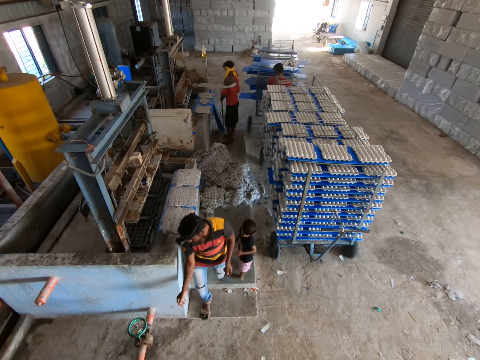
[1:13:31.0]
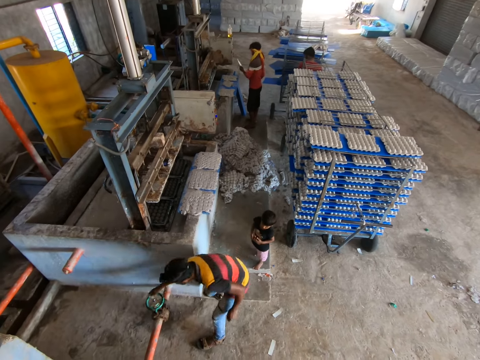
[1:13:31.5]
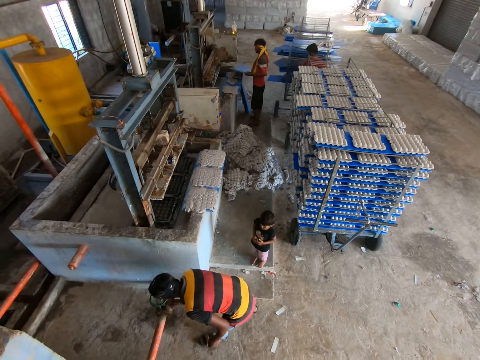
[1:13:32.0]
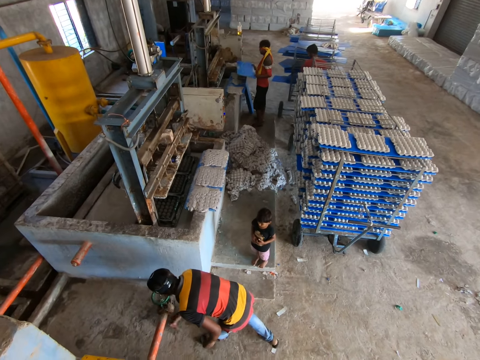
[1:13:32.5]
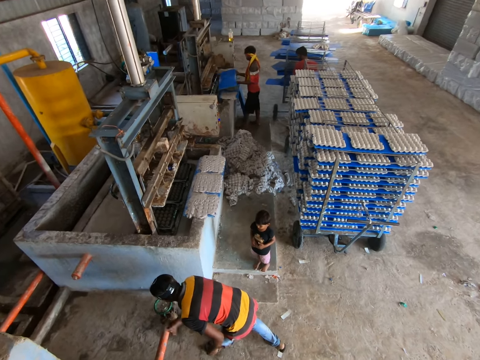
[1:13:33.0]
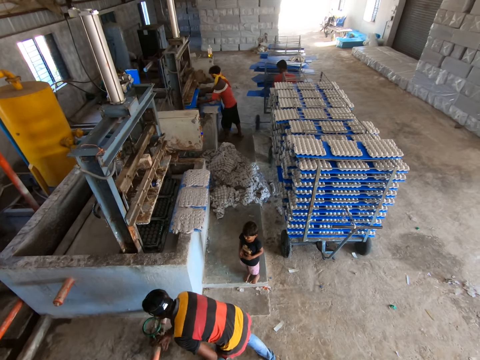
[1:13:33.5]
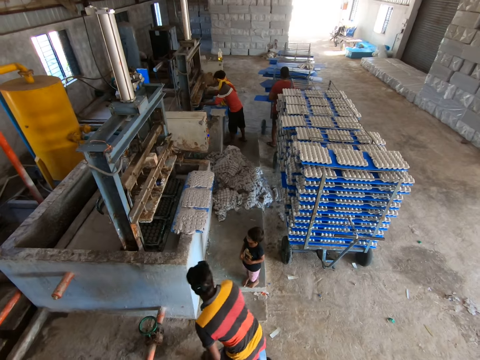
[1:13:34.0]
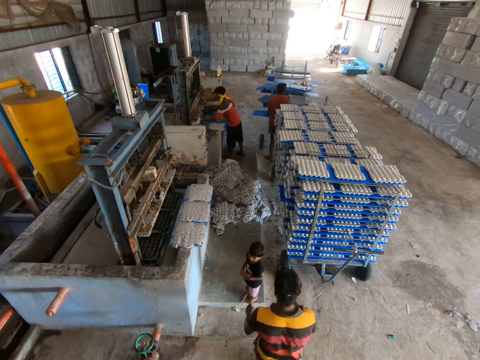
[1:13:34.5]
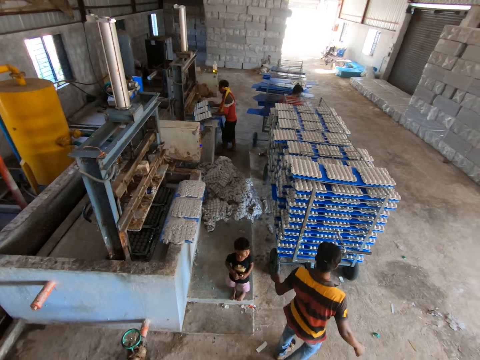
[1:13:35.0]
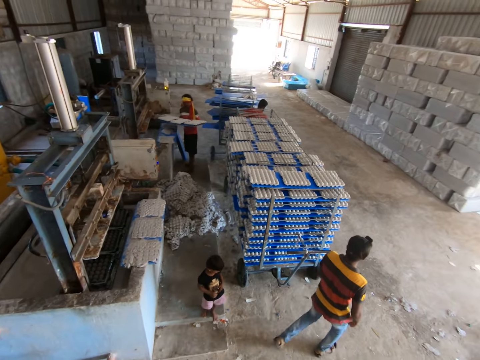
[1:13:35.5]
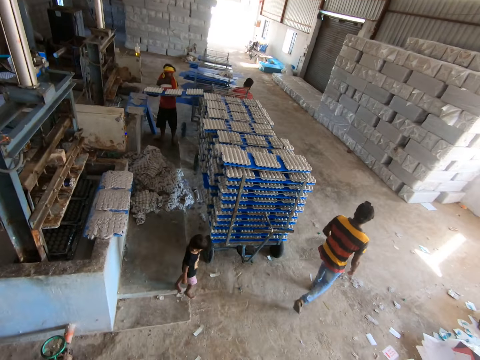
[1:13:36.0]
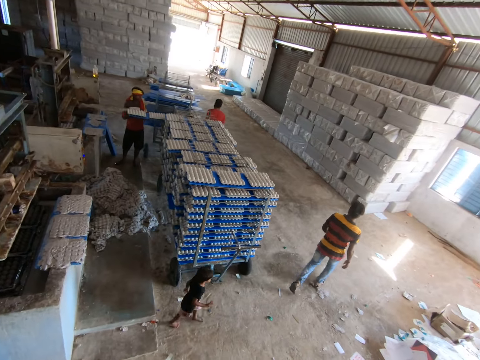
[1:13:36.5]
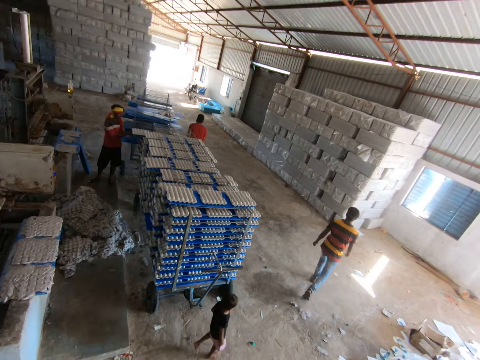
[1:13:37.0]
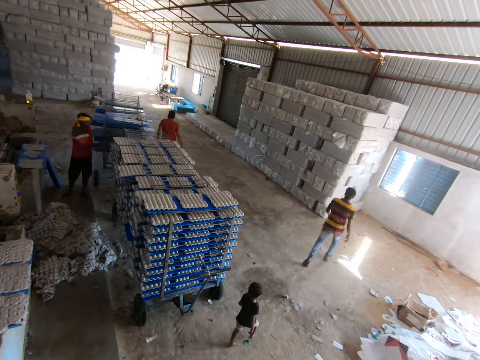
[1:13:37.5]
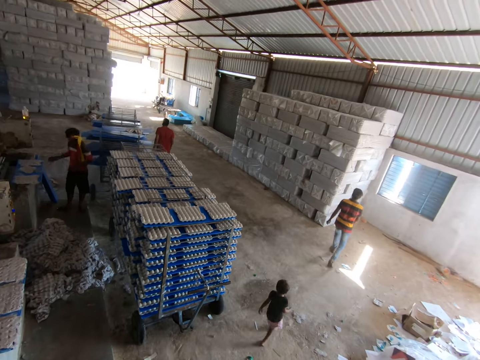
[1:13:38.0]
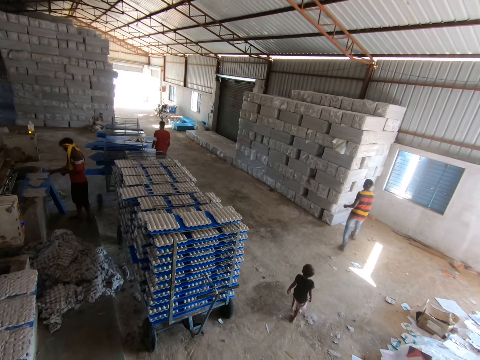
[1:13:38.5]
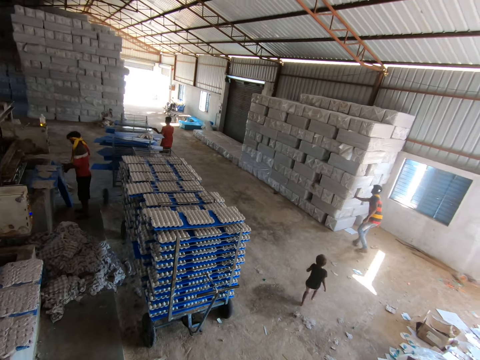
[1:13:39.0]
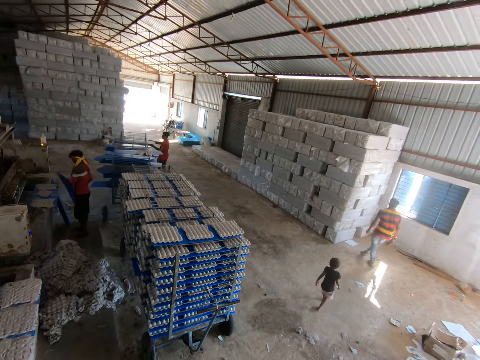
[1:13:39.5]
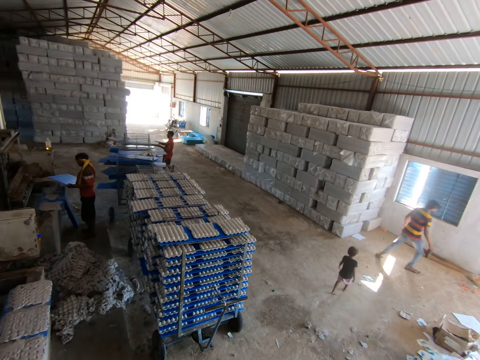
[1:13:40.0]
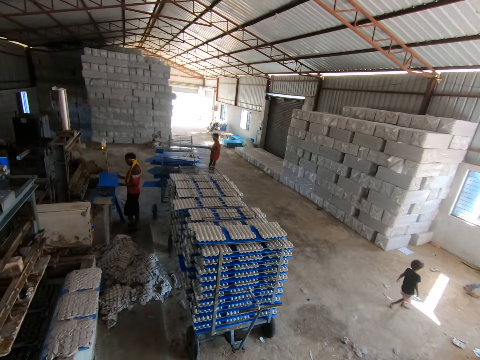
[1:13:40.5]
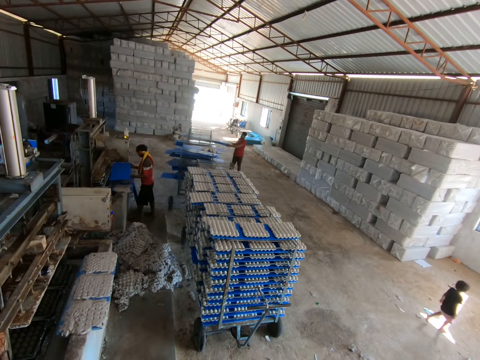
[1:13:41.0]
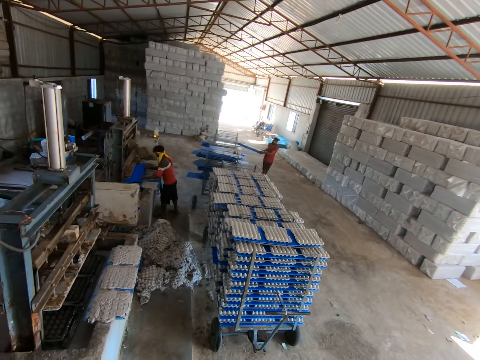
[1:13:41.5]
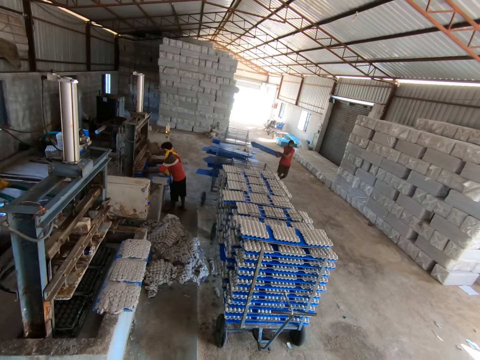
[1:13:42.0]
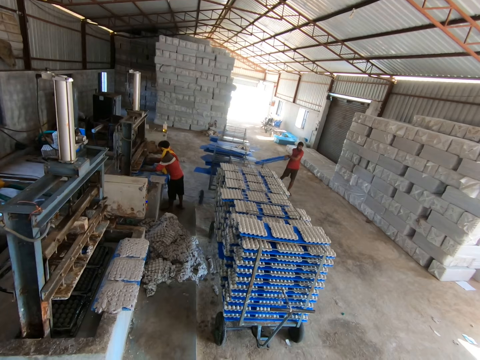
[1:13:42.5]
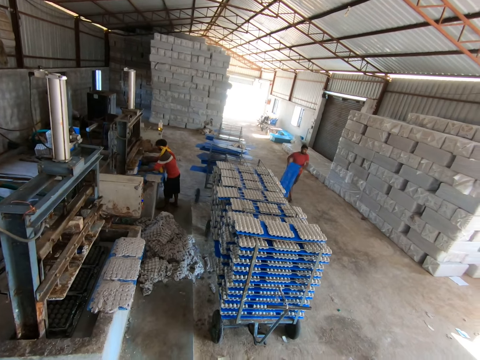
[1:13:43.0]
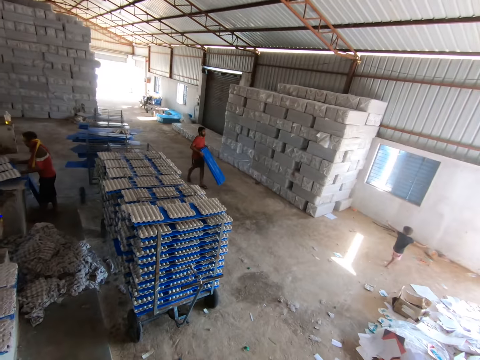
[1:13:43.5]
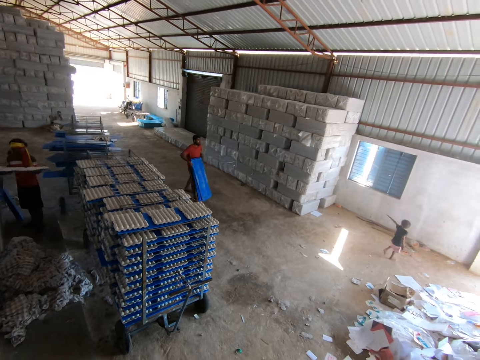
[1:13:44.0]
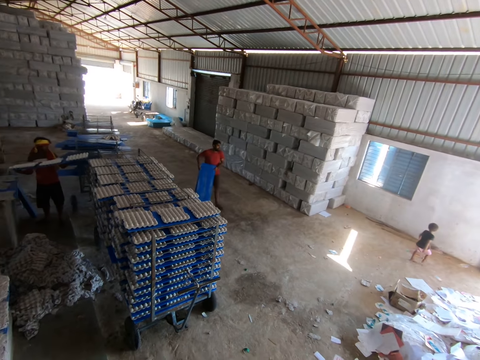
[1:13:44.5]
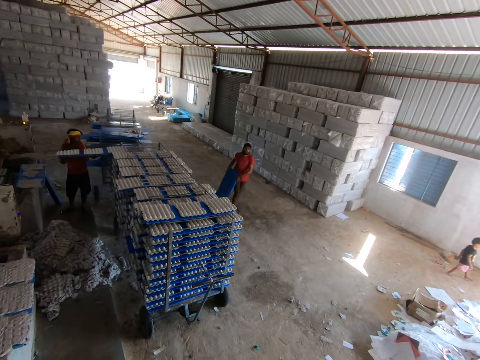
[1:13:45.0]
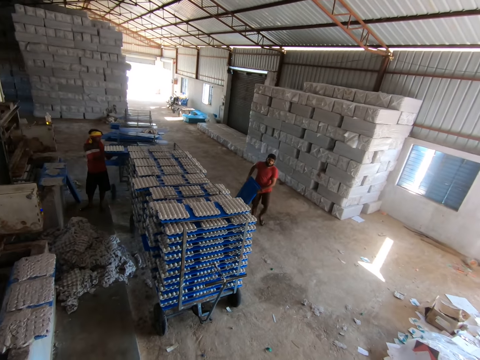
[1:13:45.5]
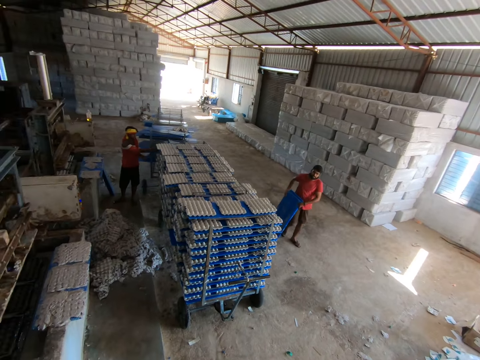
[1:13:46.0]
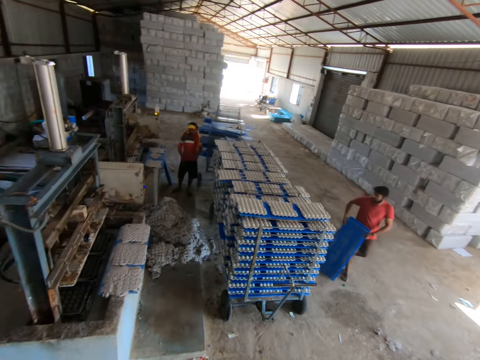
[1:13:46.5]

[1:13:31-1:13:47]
The man holds the plastic sheet on the floor with both hands and picks up the plastic sheet from the floor with both hands. Another man turns the wheel of a pipe with his right hand. The first man sets the plastic sheet in the egg tray making machine with both hands, picks out the plastic sheet with some fibre egg trays from the egg tray making machine with both hands, and loads the plastic sheet of fibre egg trays on the trolley with both hands. The camera wearer looks around the warehouse. The first man holds a plastic sheet on the floor with his right hand. The second man pulls a cloth from a stack of packages with his right hand. The first man holds the plastic sheet on the floor with both hands. Another man pulls some plastic sheets from the trolley with both hands. The first man picks up the plastic sheet from the floor with both hands, sets the plastic sheet in the egg tray making machine with both hands, picks out the plastic sheet with some fibre egg trays from the egg tray making machine with both hands, and loads the plastic sheet of fibre egg trays on the trolley with both hands.

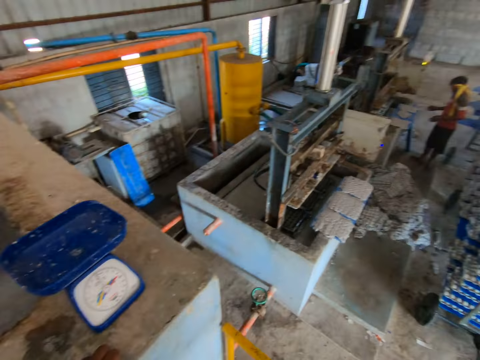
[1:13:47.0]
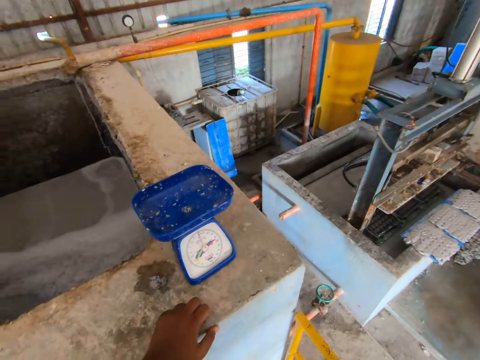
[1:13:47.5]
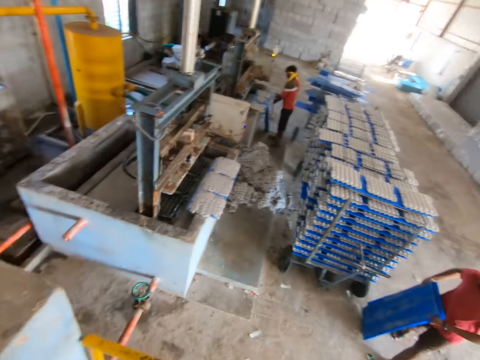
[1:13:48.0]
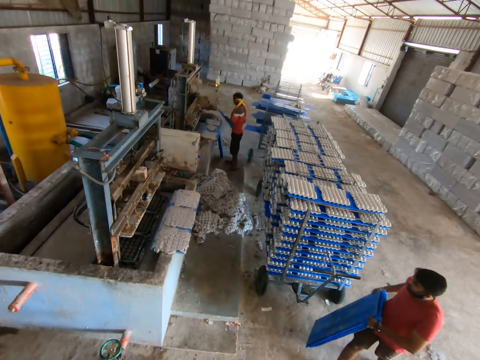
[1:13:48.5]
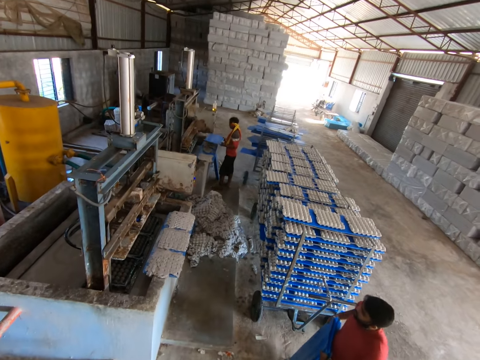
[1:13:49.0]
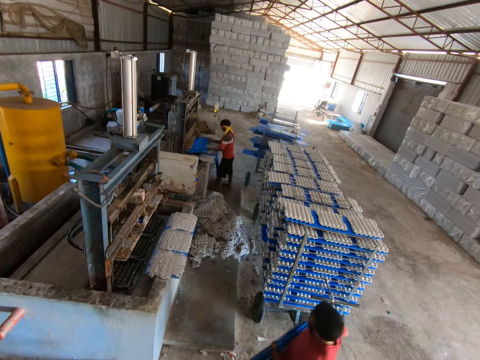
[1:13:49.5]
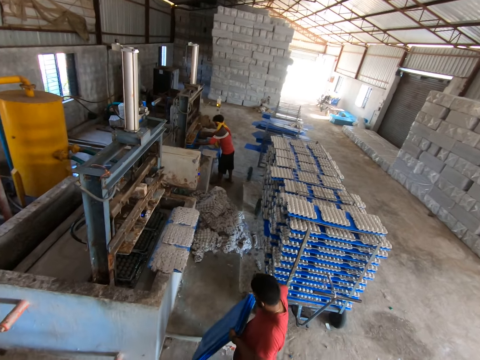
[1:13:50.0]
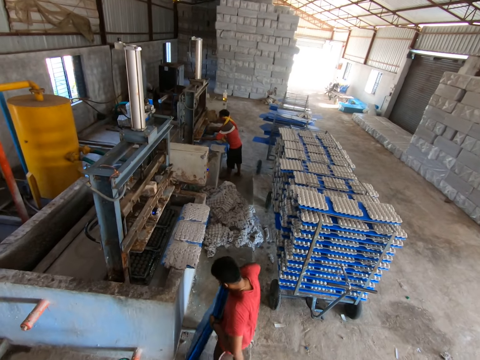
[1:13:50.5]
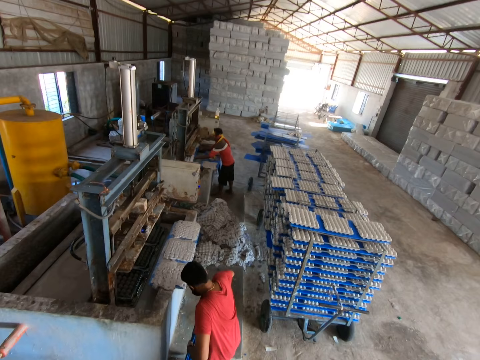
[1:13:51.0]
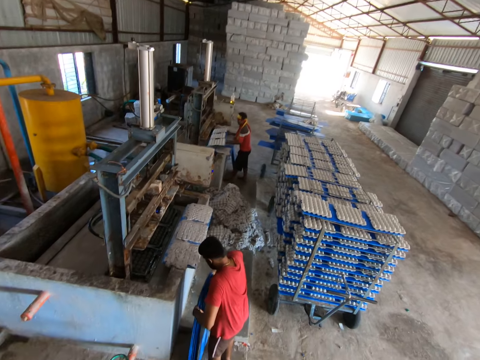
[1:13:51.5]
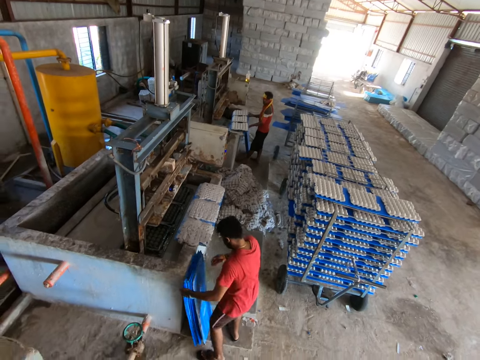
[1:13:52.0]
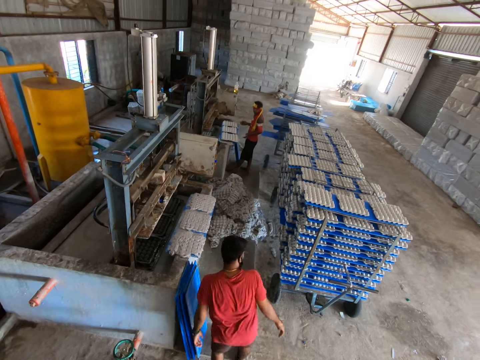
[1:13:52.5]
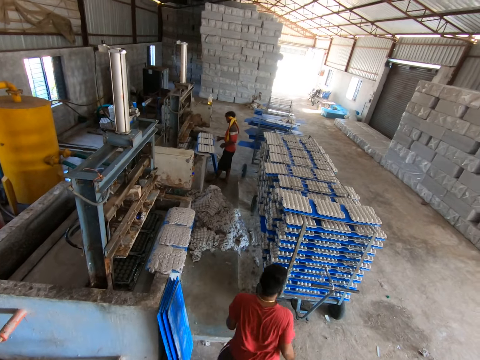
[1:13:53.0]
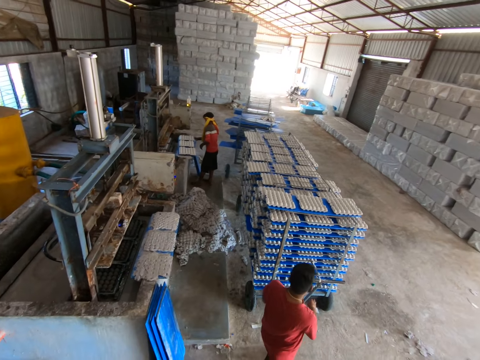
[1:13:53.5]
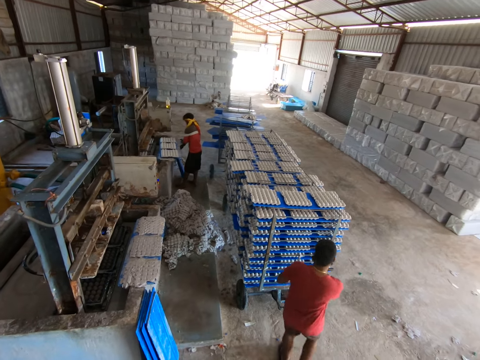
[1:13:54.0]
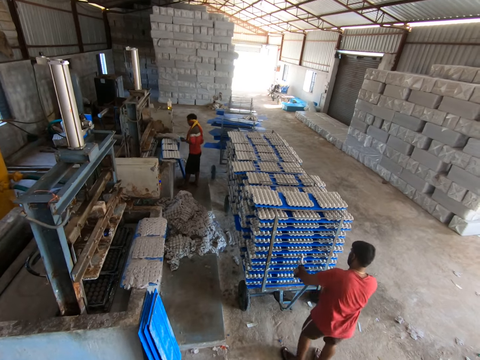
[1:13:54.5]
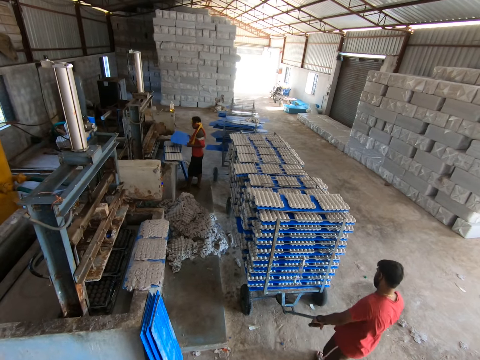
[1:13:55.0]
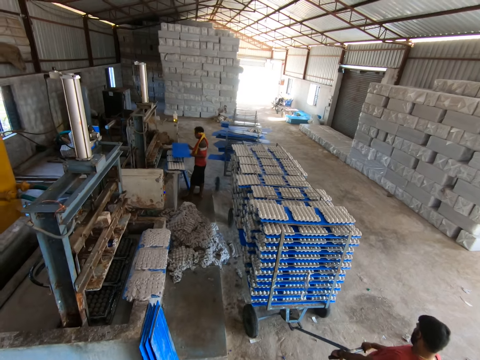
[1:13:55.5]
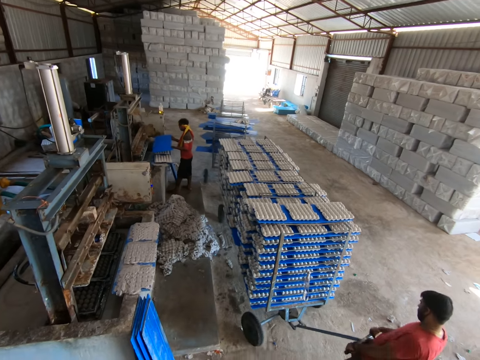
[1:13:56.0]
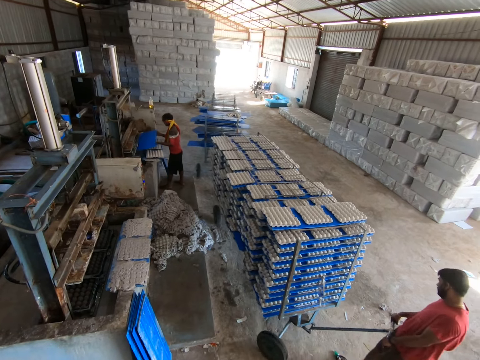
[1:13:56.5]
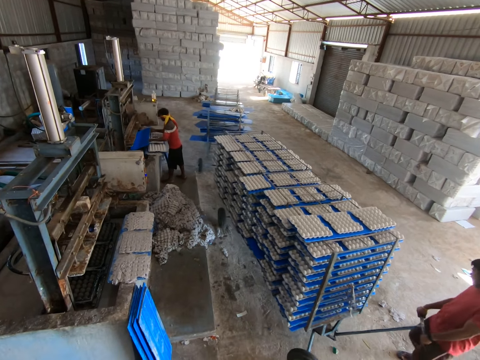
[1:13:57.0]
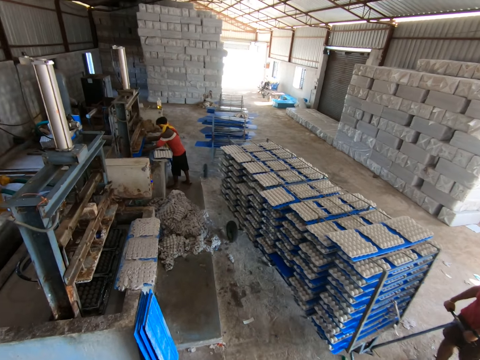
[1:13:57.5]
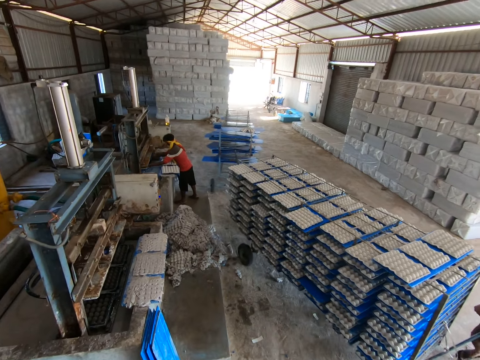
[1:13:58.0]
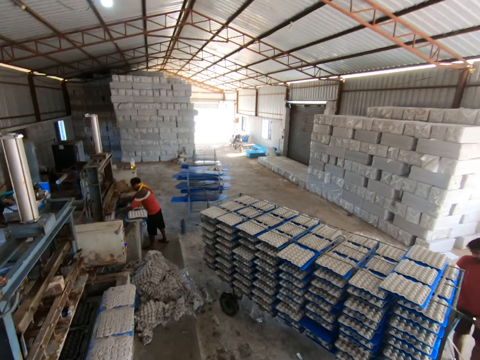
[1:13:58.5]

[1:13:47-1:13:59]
The man picks up the plastic sheet from the floor with both hands. The camera wearer looks at the machine. The man sets the plastic sheet in the egg tray making machine with both hands. Another man rests the plastic sheets on the fence with both hands. The first man picks out the plastic sheet with some fibre egg trays from the egg tray making machine with both hands. The camera wearer converses with the other man. The first man drops the plastic sheet of fibre egg trays on the fence with both hands and holds a plastic sheet on the floor with his right hand. The other man grips the handle of a trolley with both hands. The first man holds the plastic sheet on the floor with both hands. The other man walks around the warehouse. The first man picks up the plastic sheet from the floor with both hands. The other man pulls the trolley with both hands. The first man sets the plastic sheet in the egg tray making machine with both hands.
